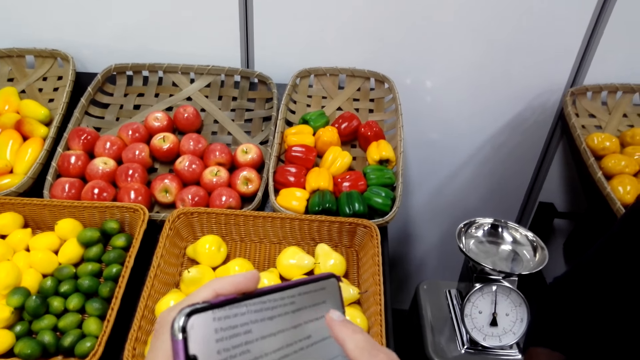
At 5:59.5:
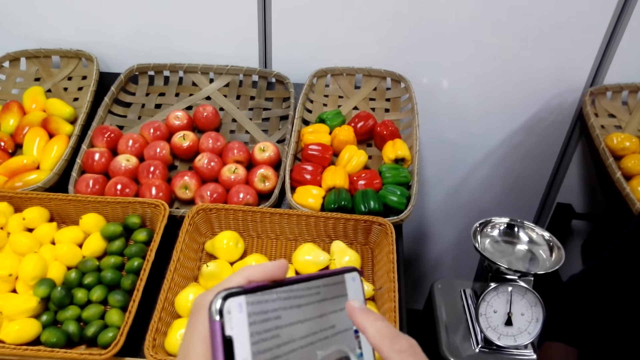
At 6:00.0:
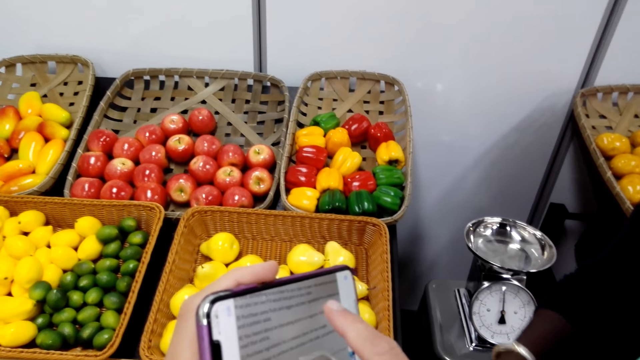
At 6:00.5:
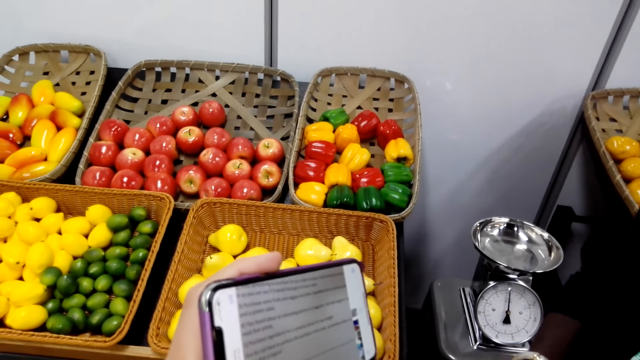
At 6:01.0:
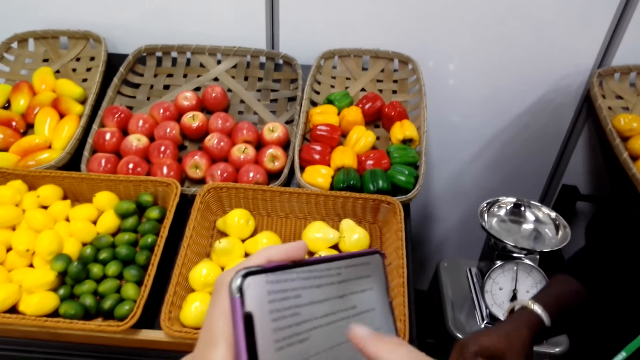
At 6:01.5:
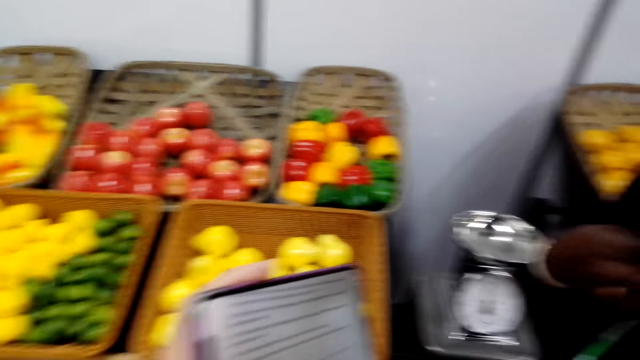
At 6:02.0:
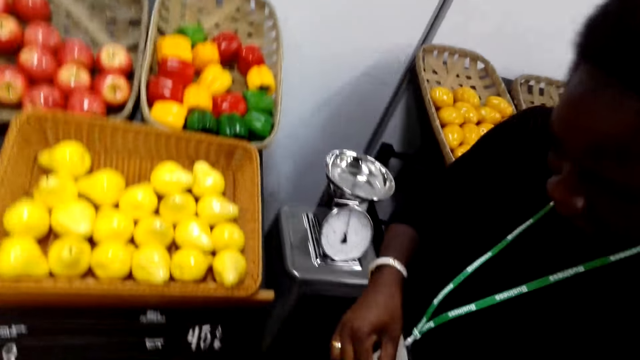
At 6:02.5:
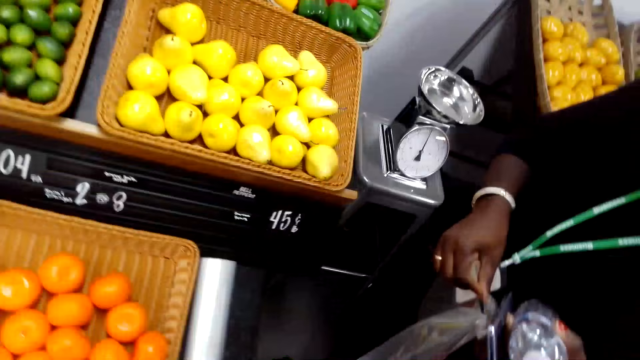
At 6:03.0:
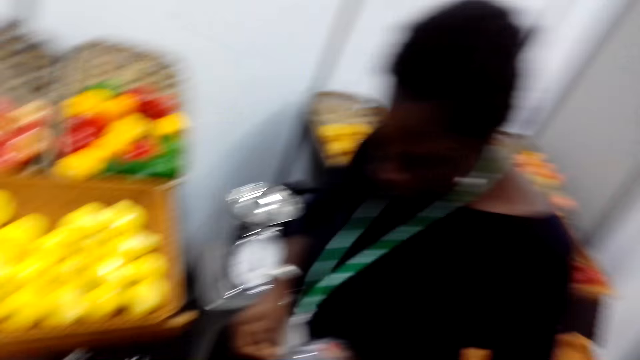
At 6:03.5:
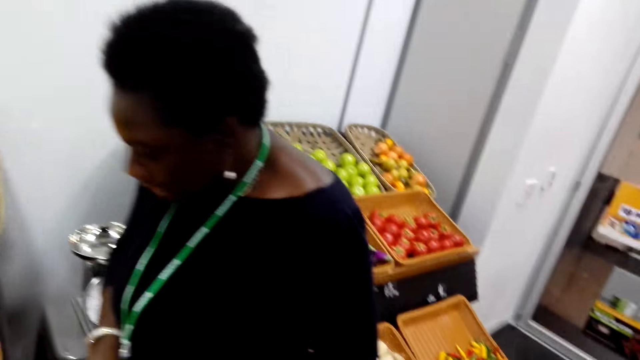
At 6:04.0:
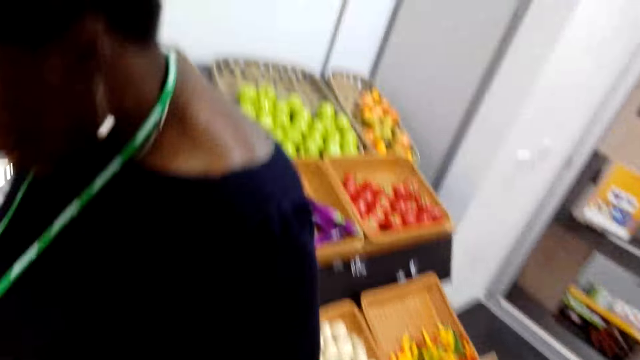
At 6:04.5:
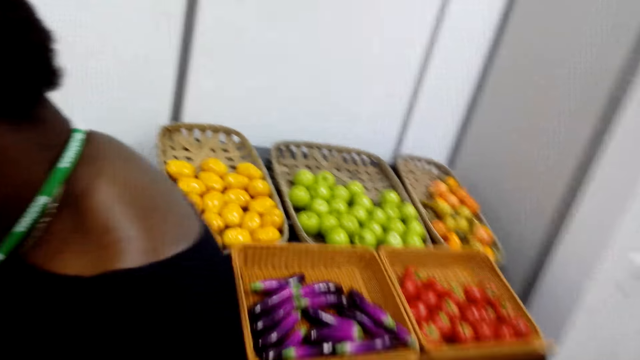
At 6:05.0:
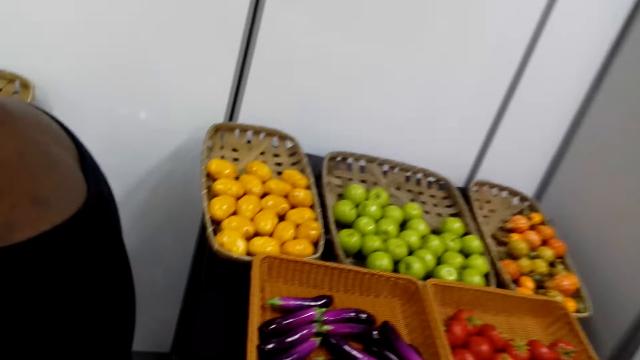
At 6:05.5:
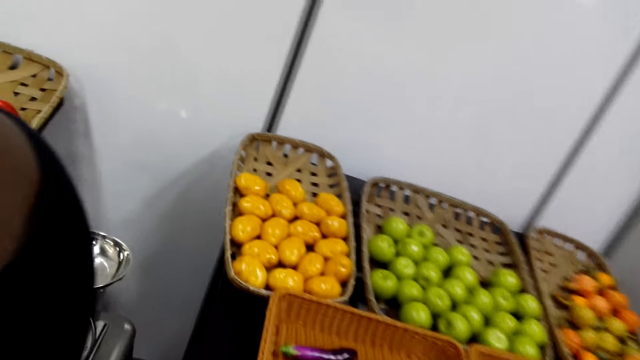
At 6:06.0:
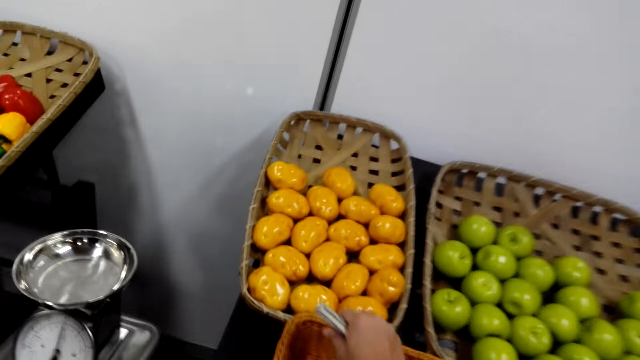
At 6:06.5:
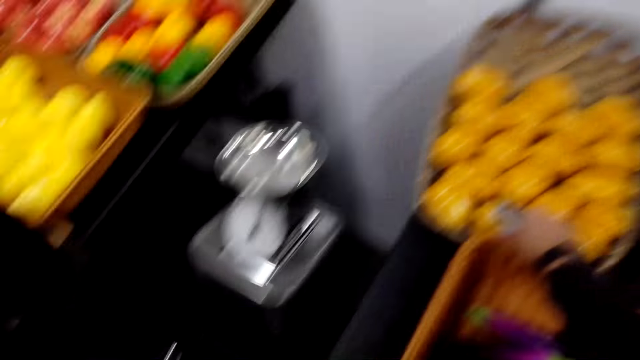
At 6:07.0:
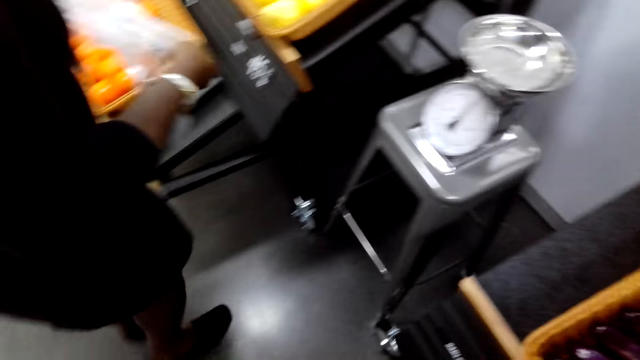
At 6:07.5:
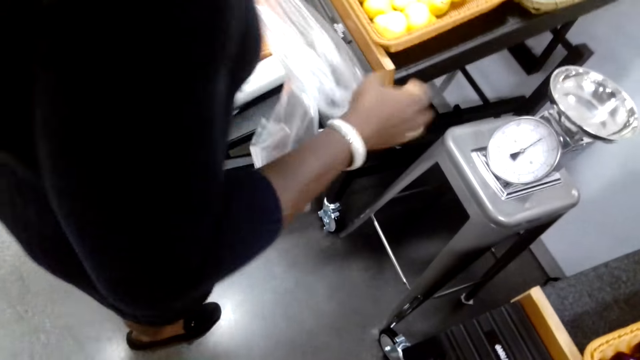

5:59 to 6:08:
A man points at the phone and lowers a hand. A lady moves a hand. Another man holds the paper. The camera wearer looks around. The lady moves around.

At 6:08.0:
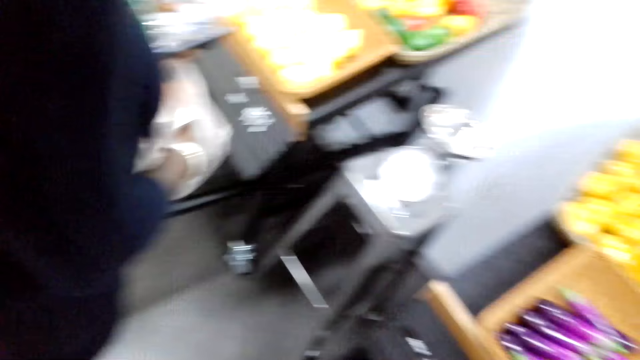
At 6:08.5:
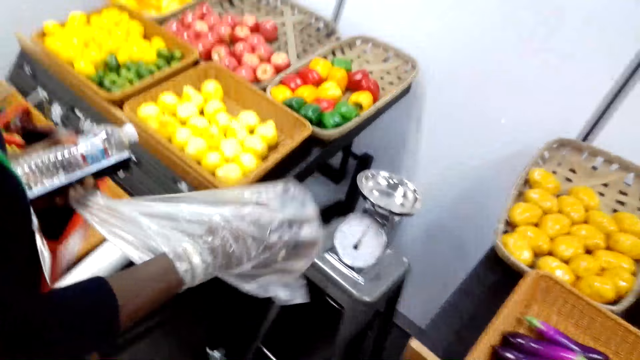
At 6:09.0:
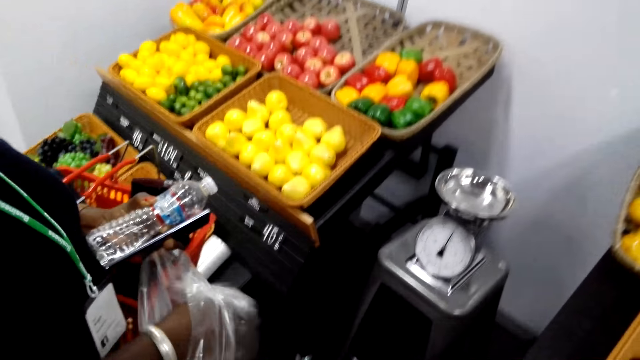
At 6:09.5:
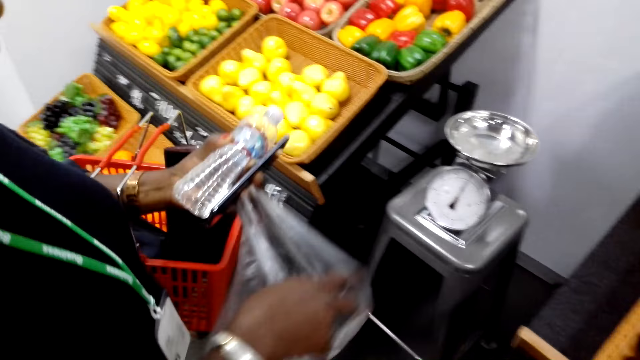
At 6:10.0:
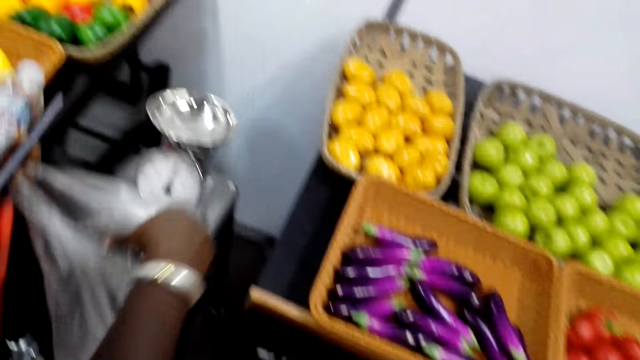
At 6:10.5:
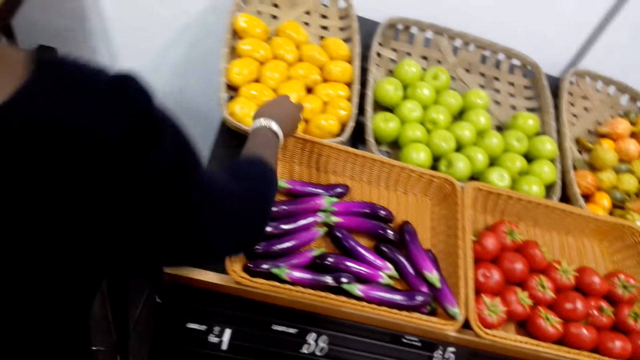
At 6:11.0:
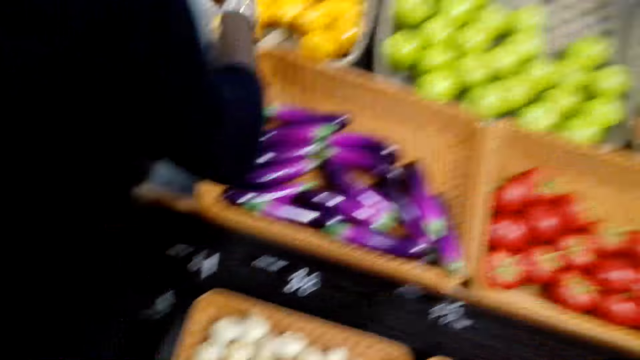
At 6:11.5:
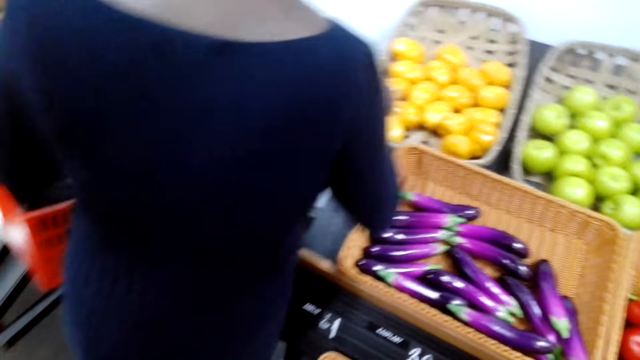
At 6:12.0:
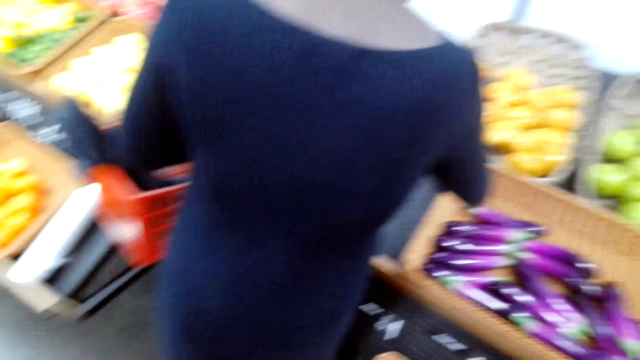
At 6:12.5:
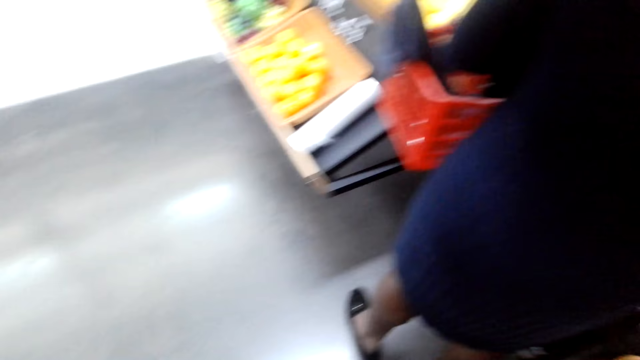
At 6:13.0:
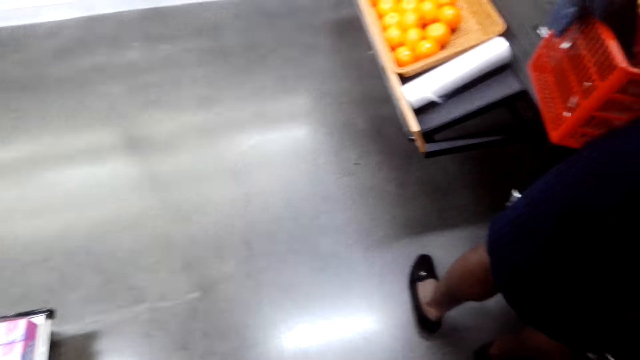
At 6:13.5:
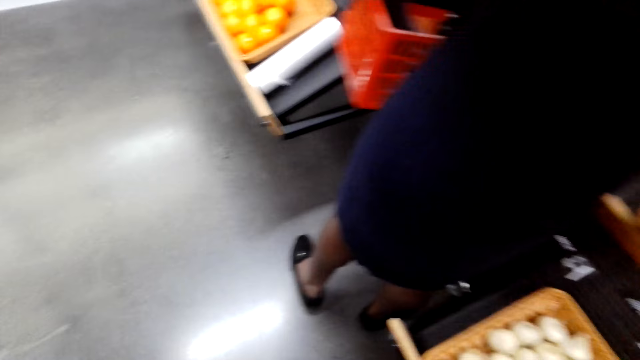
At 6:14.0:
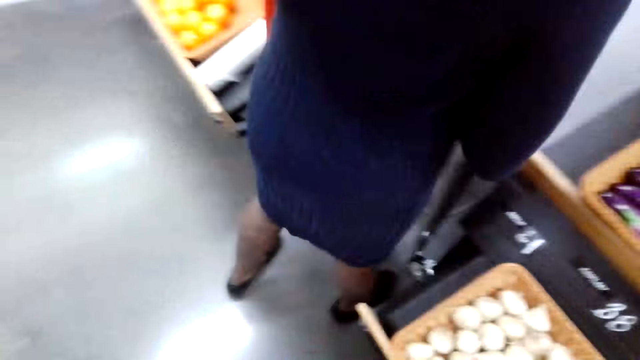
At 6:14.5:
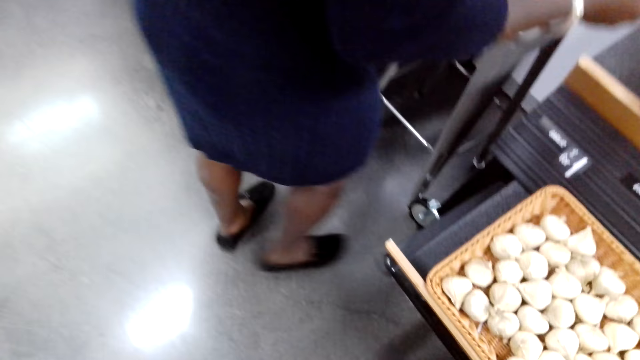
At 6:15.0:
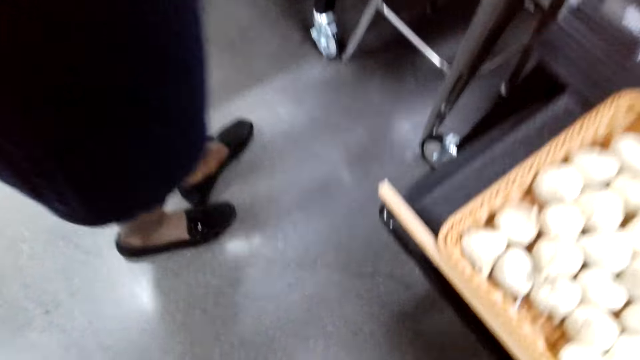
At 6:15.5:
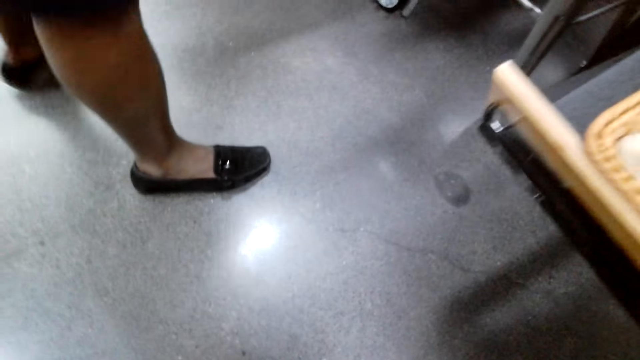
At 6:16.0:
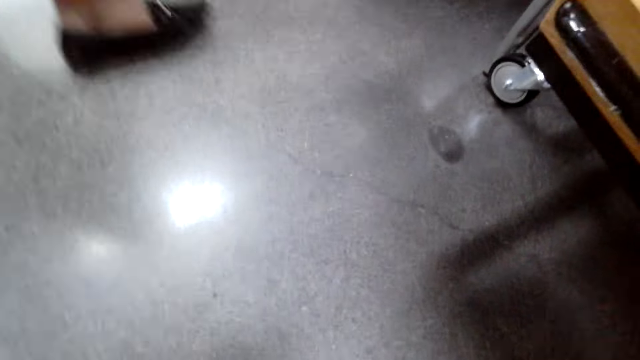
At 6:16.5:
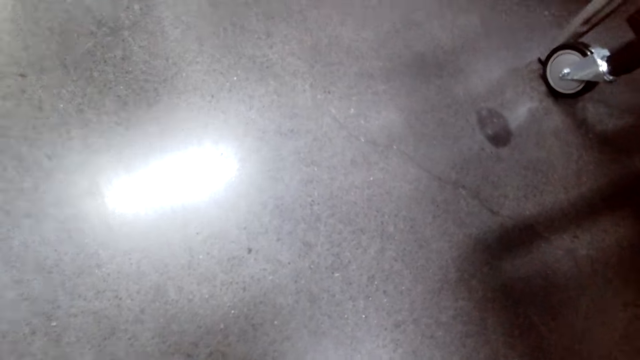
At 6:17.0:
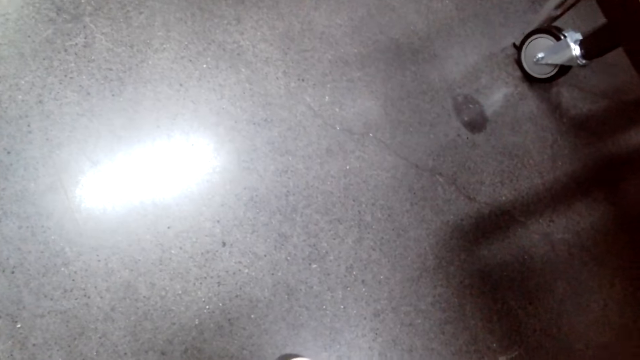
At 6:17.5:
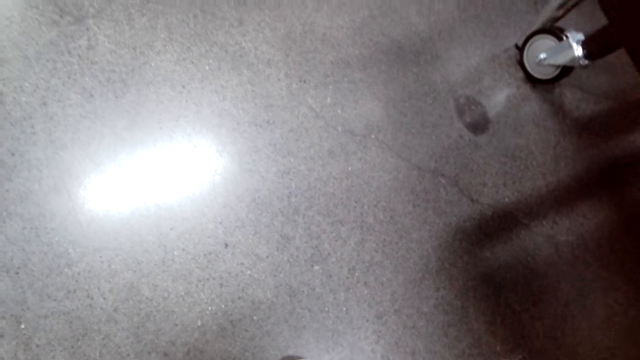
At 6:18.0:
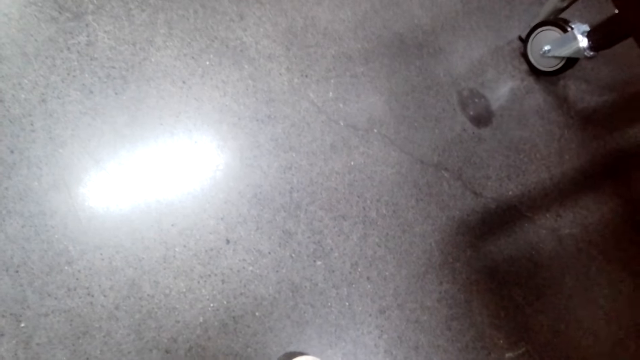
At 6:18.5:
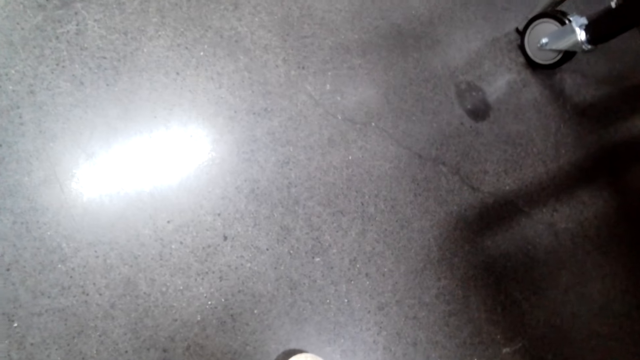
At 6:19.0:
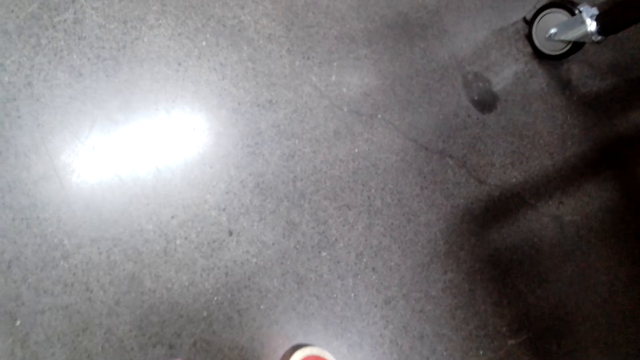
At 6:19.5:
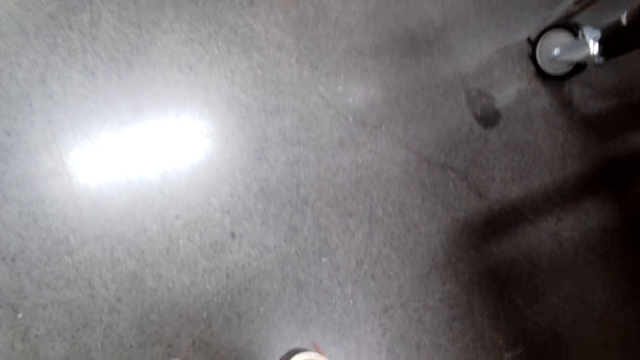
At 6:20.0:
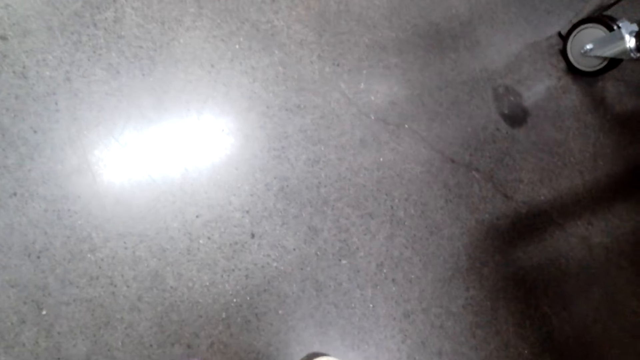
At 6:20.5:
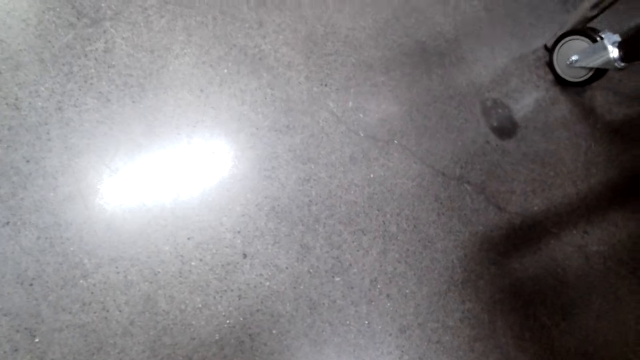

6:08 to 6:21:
A lady opens a polythene bag, removes a hand from the polythene bag, and talks to a man. The lady picks fruit. The lady puts the fruit in the polythene bag. The lady moves backwards. The camera wearer folds the shoe laces.
